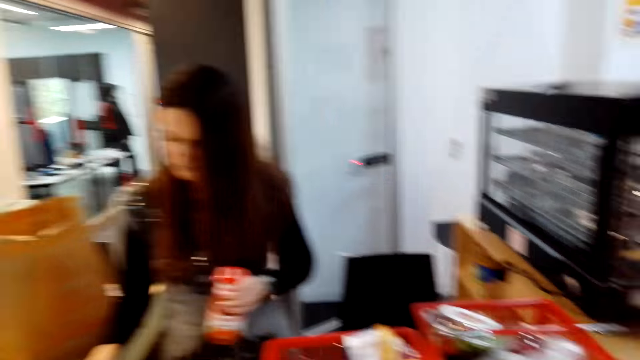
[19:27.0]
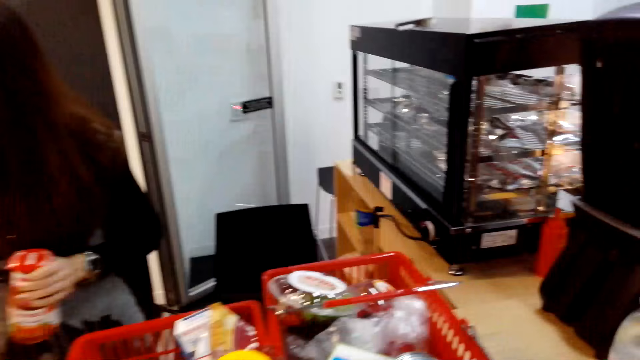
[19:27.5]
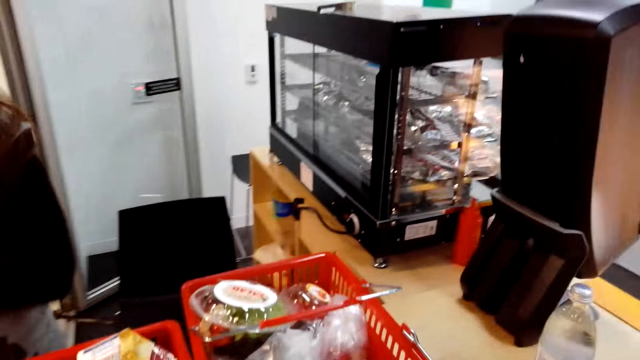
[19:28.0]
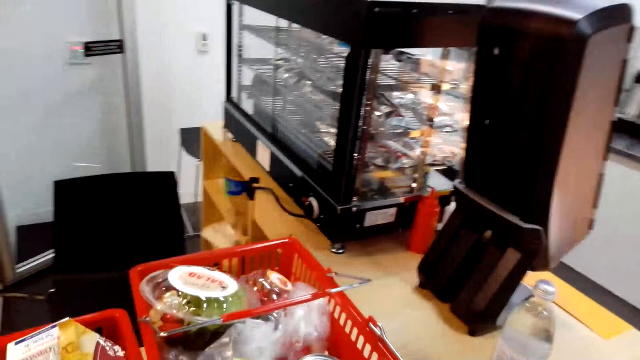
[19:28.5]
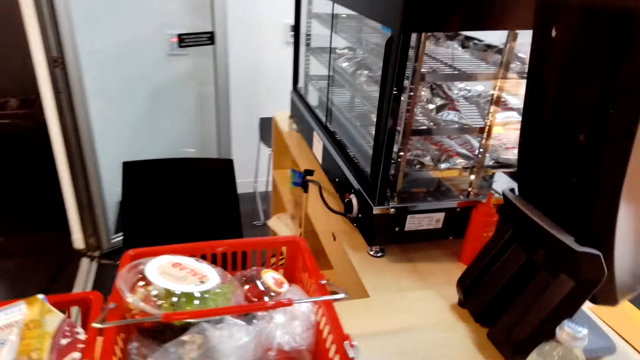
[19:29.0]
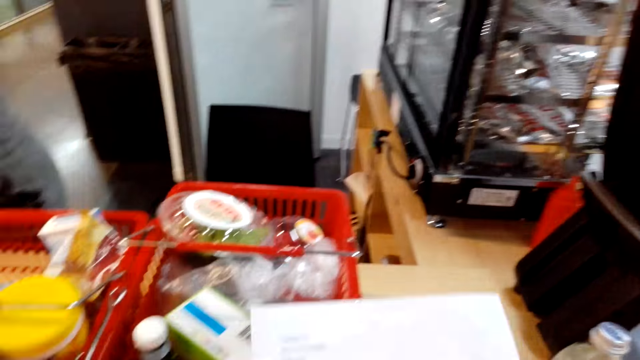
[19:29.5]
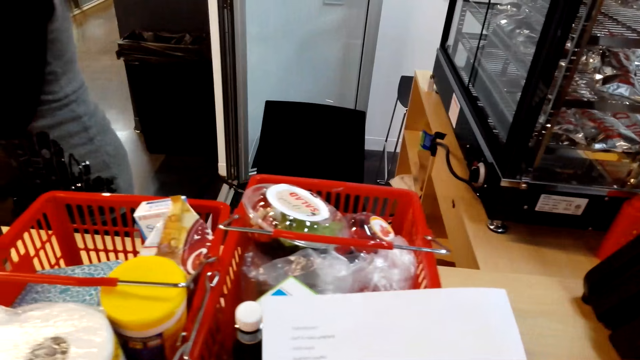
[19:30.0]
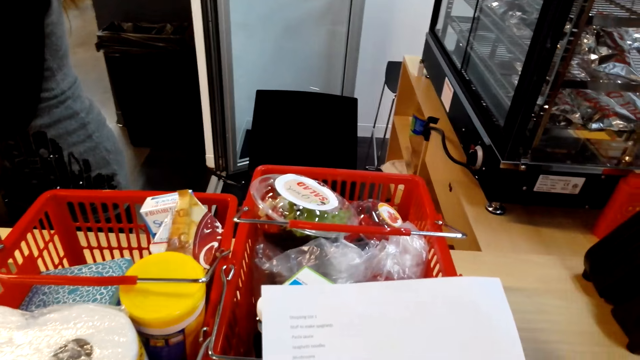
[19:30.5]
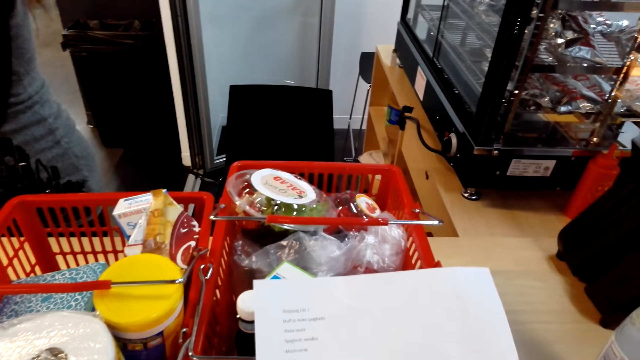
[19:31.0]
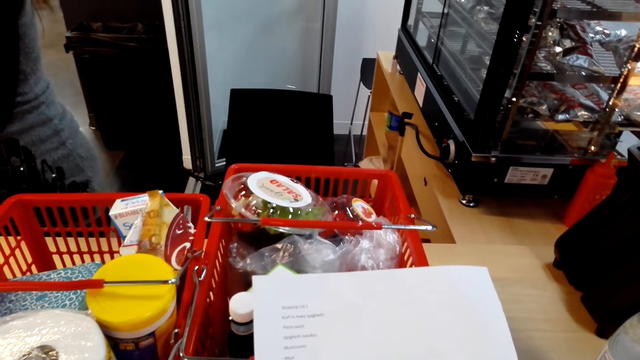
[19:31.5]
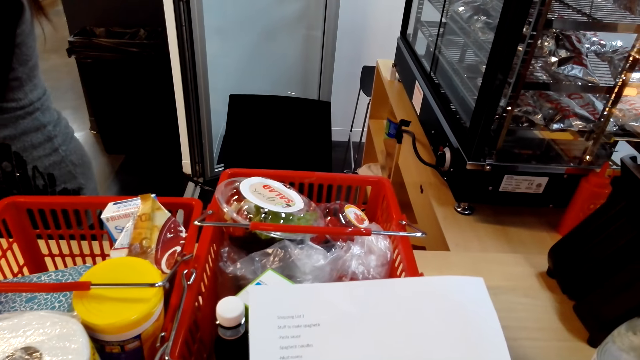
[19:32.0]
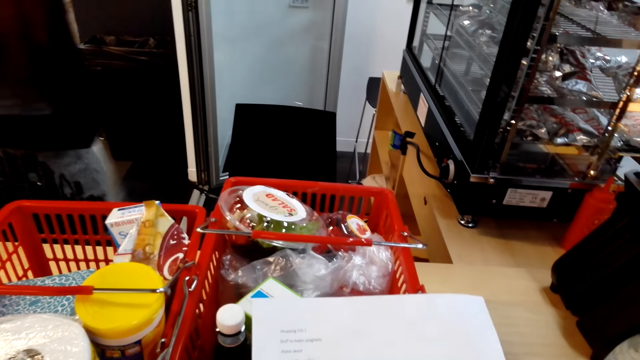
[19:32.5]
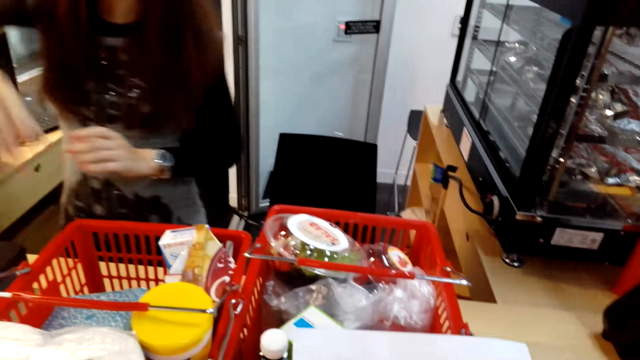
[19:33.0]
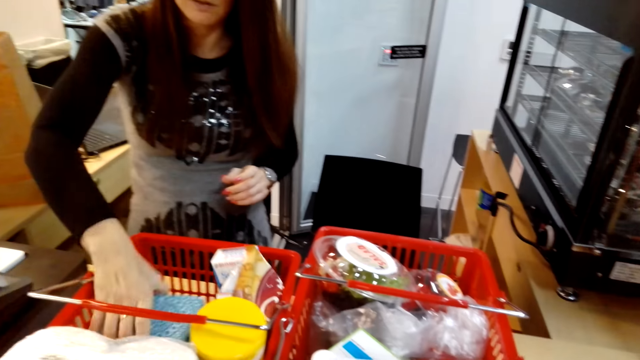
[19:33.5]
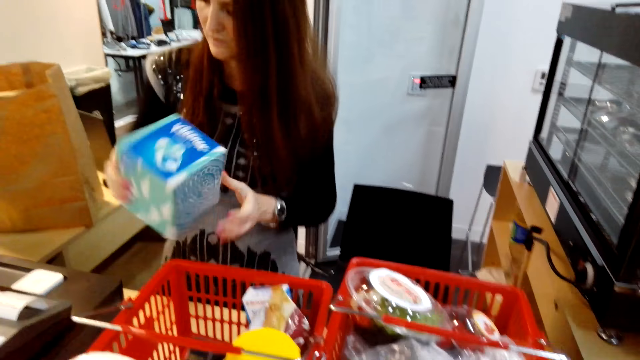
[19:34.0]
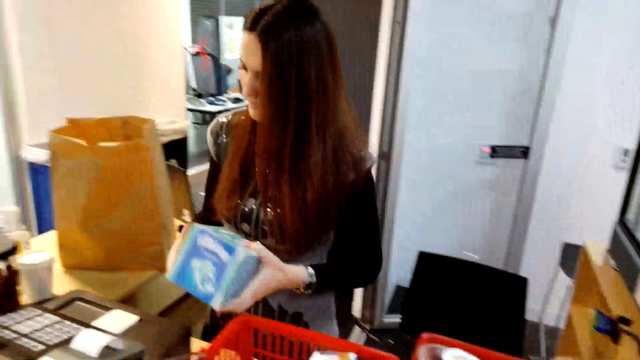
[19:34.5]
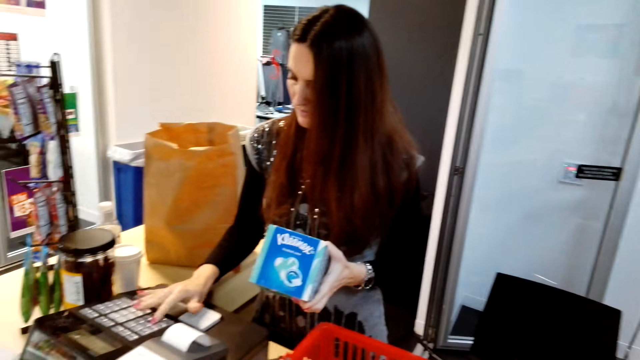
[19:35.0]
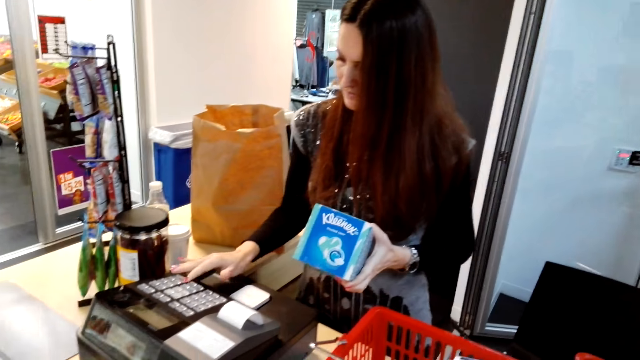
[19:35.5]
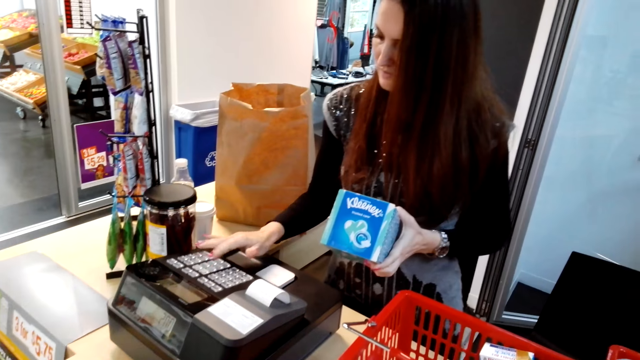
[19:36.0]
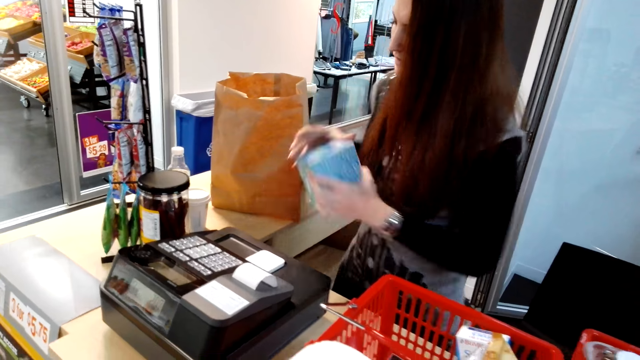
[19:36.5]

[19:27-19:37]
The camera wearer looks around. A woman operates the computer with the right hand. The camera wearer looks around. They hold the paper list with both hands. The woman picks up a box from the trolley and operates the computer.

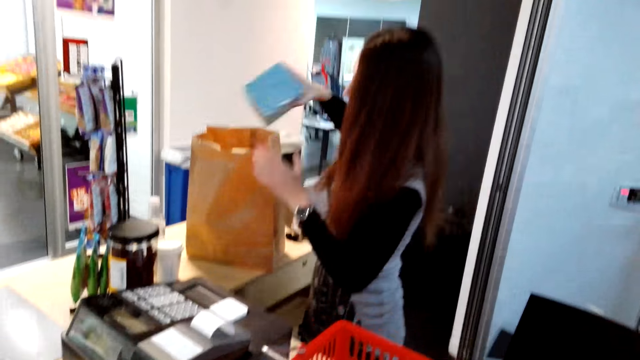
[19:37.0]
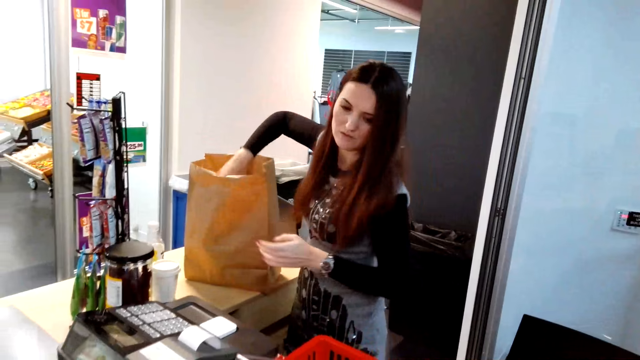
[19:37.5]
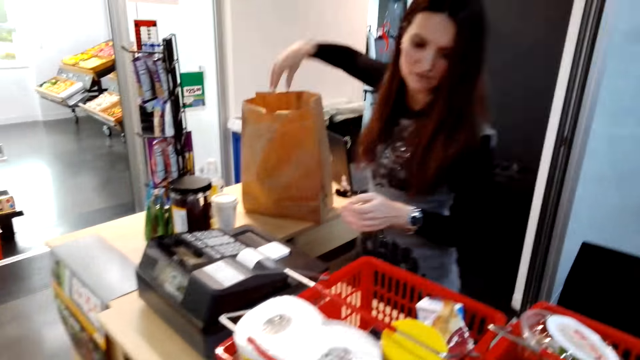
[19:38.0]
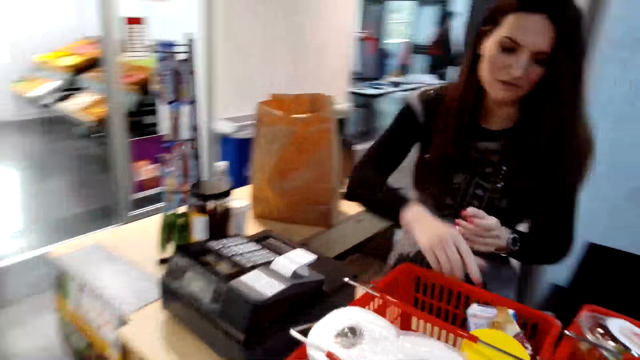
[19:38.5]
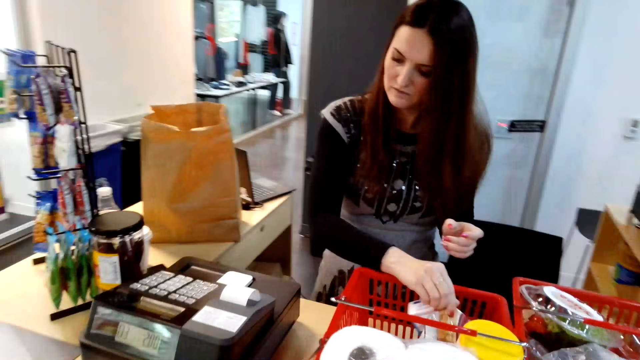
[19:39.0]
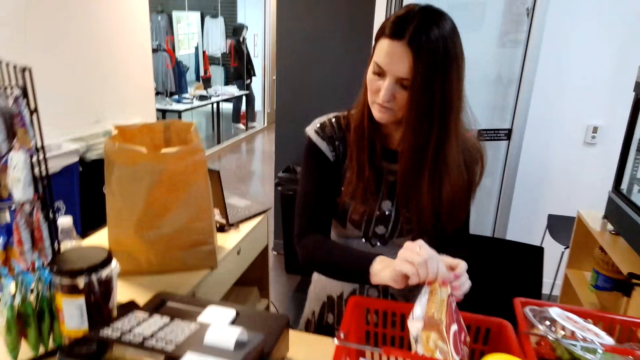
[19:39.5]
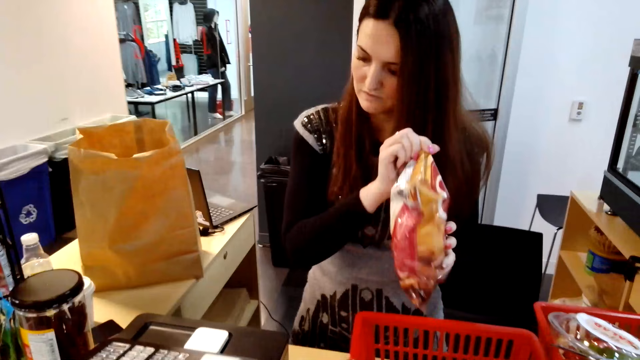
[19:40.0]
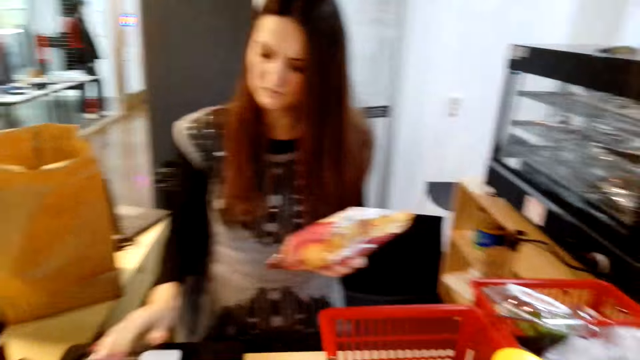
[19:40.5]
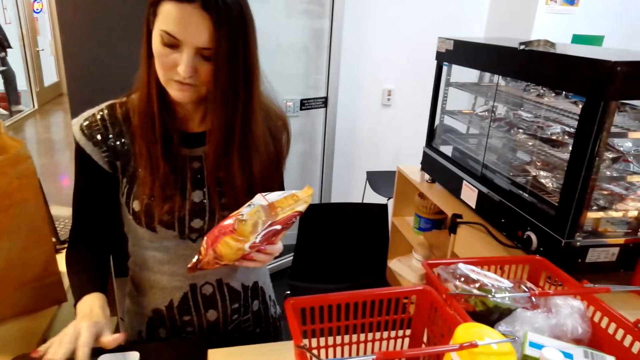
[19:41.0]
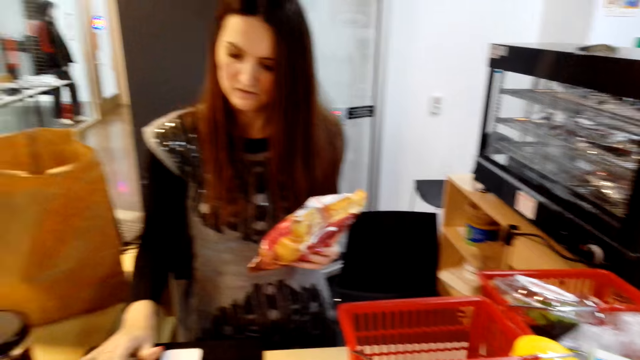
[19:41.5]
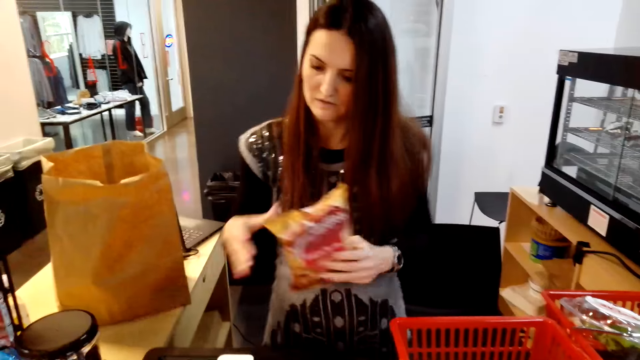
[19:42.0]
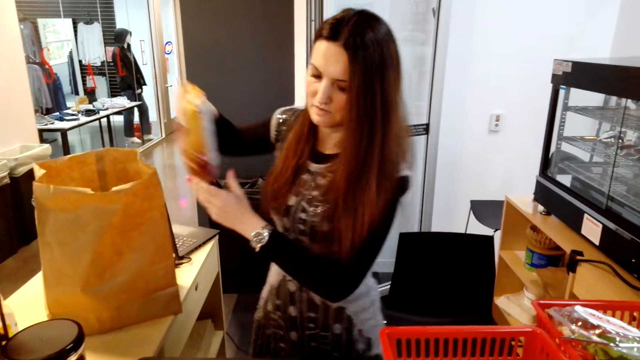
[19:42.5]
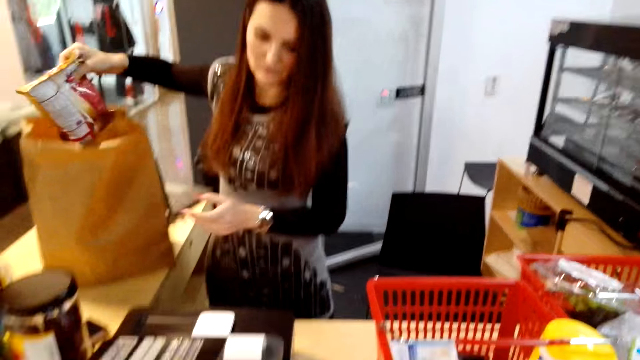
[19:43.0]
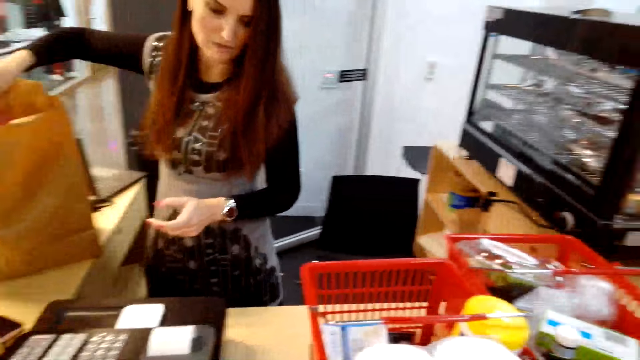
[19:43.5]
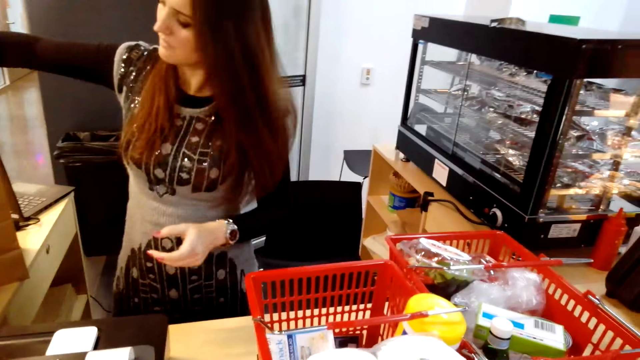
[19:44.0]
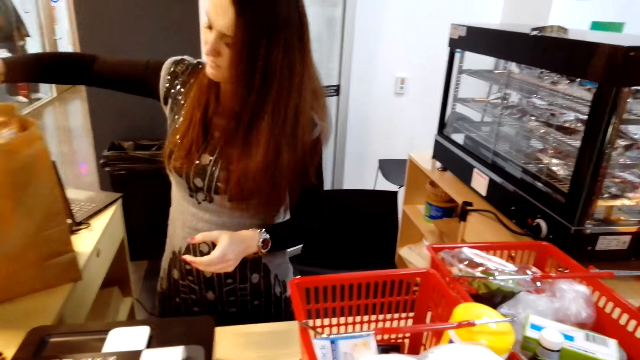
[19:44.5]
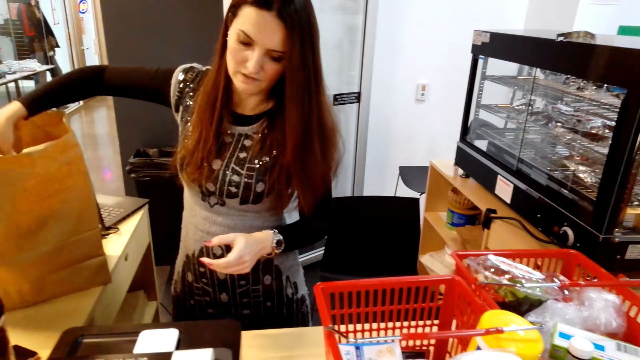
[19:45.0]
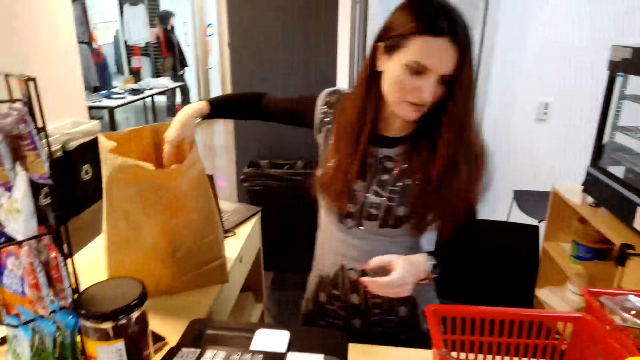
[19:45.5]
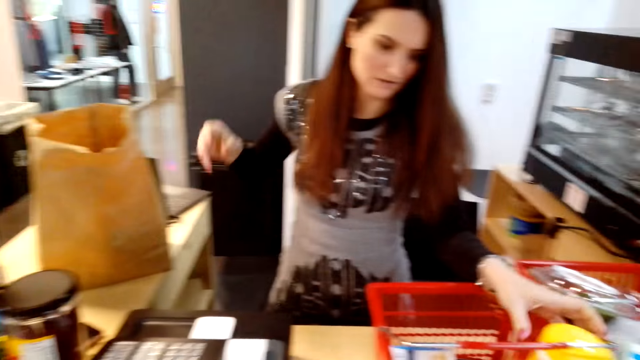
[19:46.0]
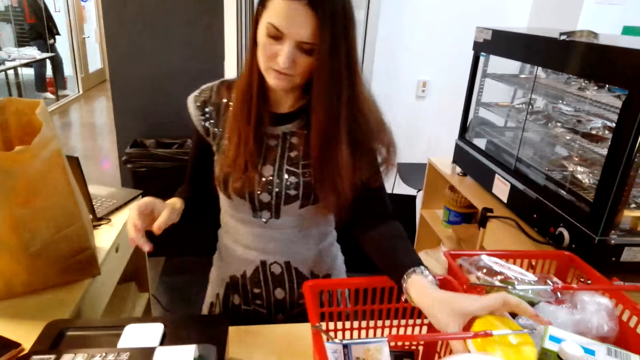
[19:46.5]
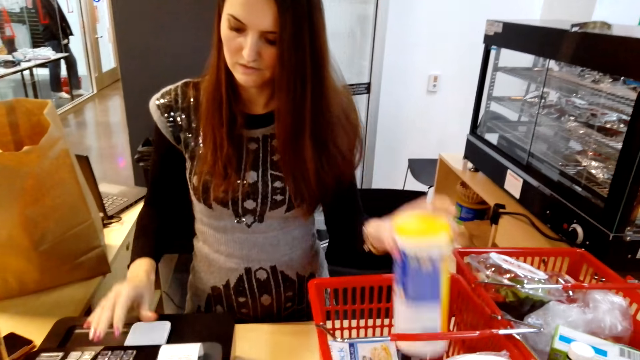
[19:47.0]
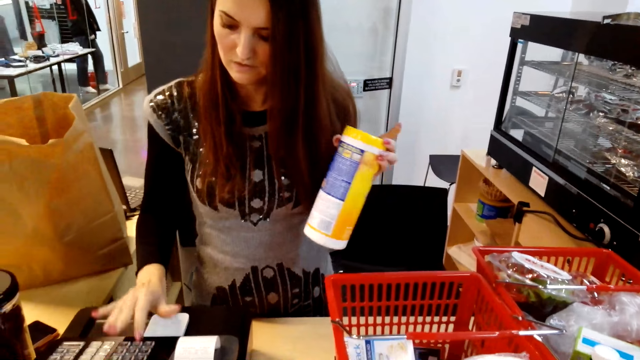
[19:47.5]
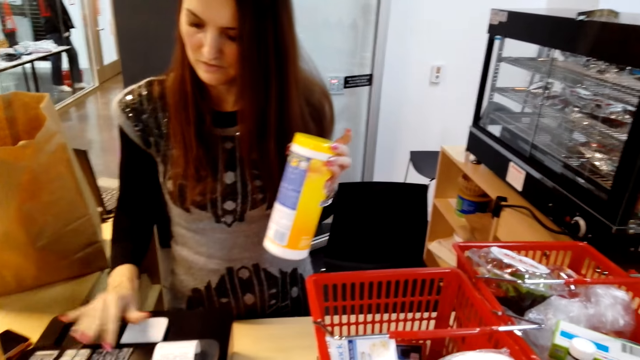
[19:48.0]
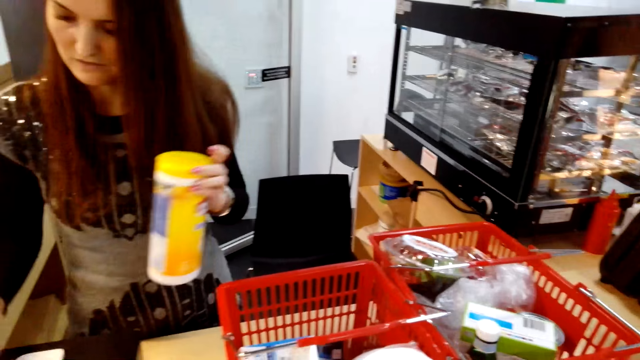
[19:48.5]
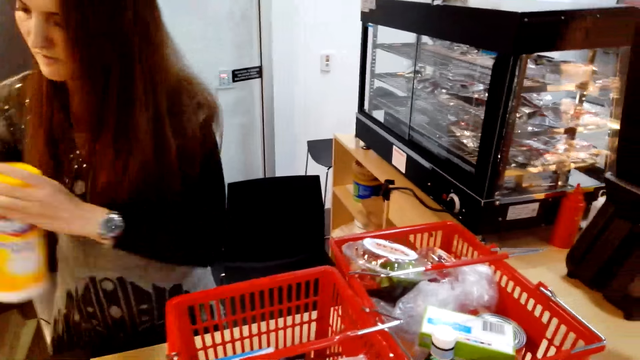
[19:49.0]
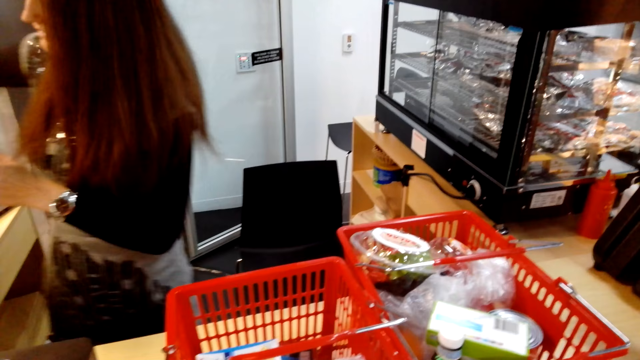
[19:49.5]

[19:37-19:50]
The camera wearer stares at a woman. The woman puts a box in the packing paper, picks up a sachet from the trolley, operates the computer, puts the sachet in the packing paper, and picks up a can from the trolley. The woman presses the sales machine and operates the computer with the right hand.
